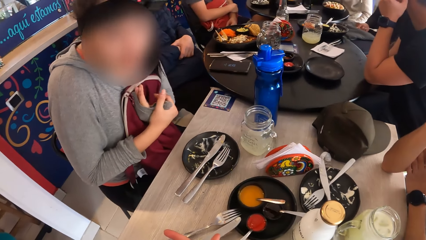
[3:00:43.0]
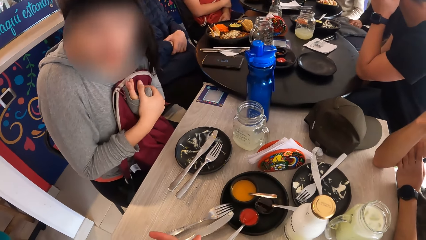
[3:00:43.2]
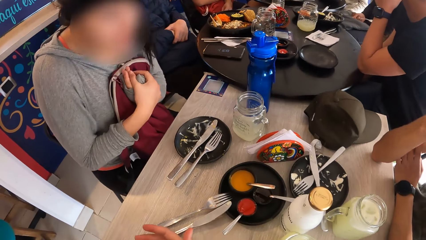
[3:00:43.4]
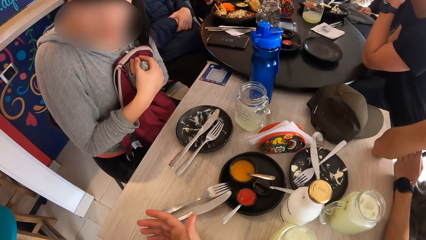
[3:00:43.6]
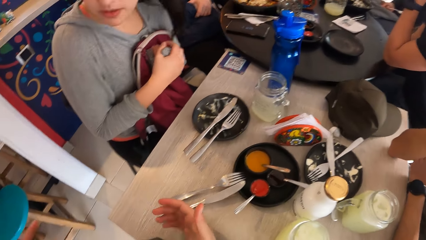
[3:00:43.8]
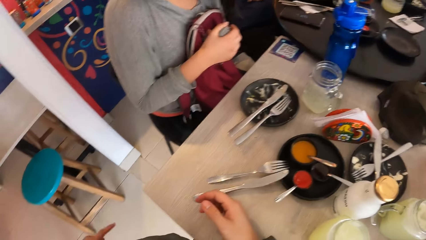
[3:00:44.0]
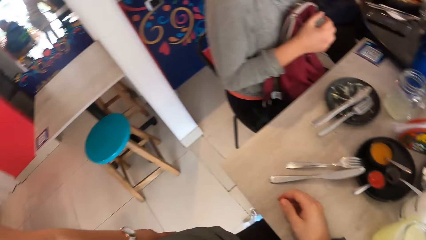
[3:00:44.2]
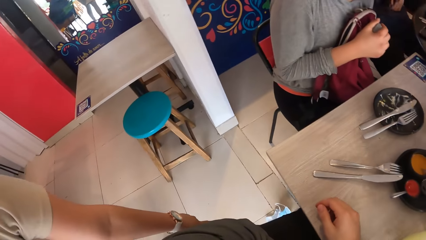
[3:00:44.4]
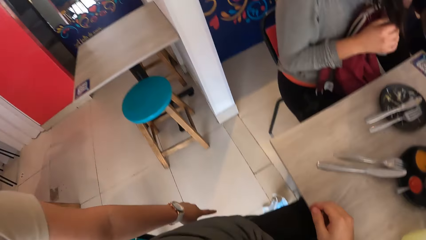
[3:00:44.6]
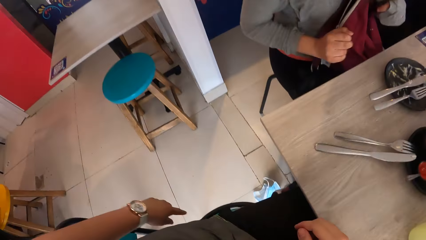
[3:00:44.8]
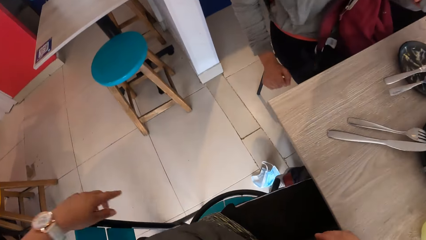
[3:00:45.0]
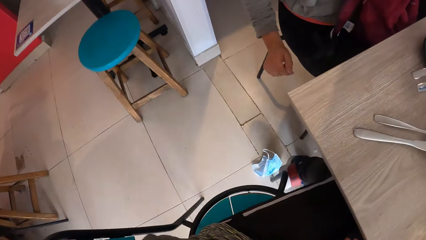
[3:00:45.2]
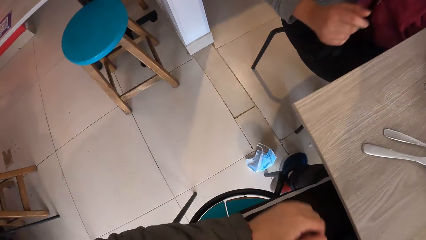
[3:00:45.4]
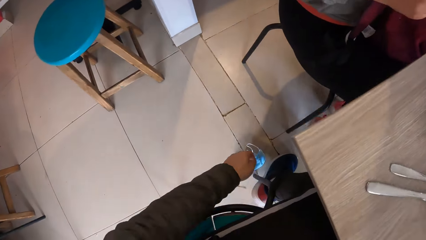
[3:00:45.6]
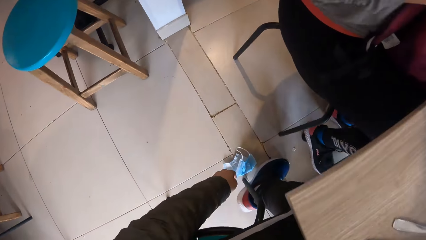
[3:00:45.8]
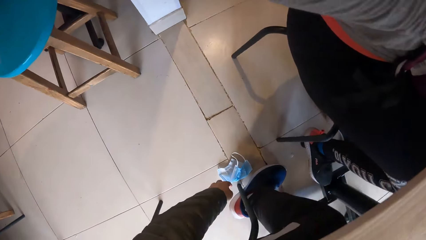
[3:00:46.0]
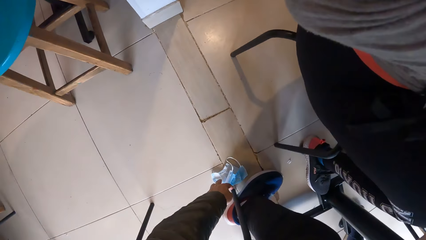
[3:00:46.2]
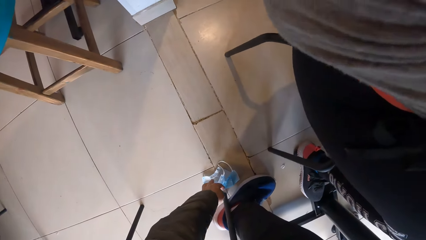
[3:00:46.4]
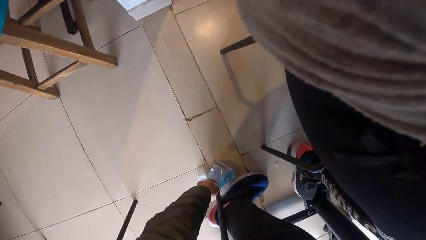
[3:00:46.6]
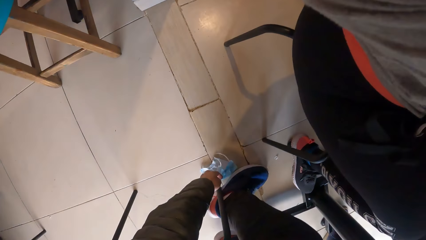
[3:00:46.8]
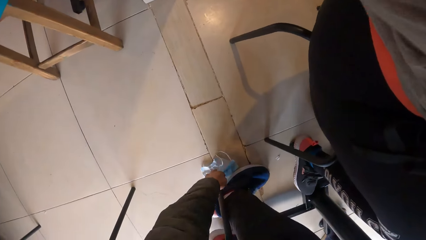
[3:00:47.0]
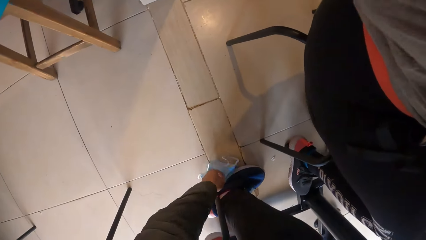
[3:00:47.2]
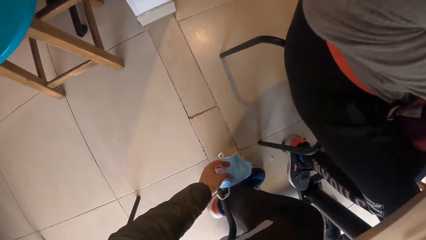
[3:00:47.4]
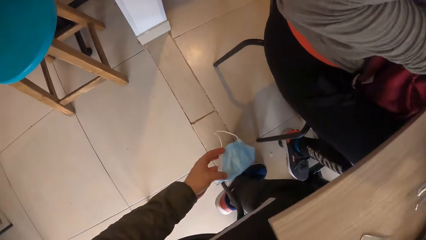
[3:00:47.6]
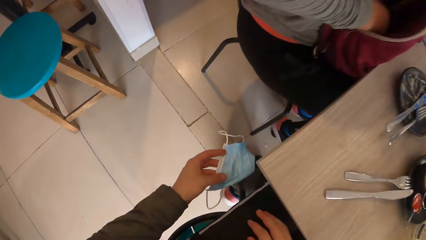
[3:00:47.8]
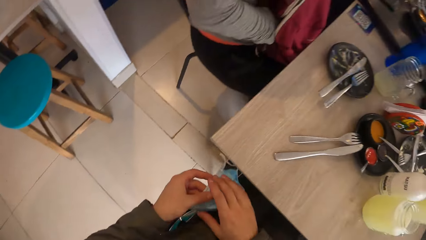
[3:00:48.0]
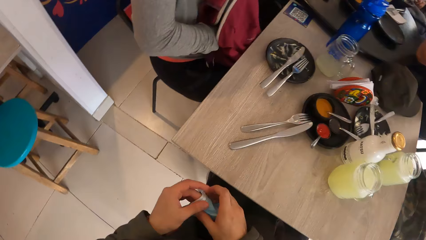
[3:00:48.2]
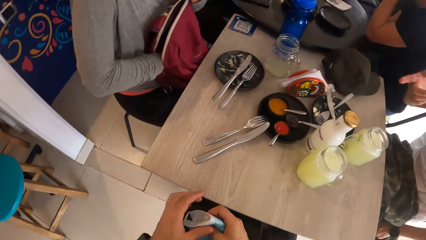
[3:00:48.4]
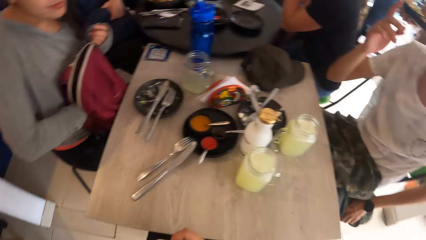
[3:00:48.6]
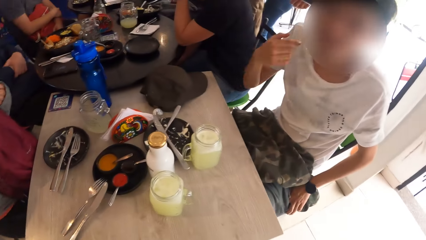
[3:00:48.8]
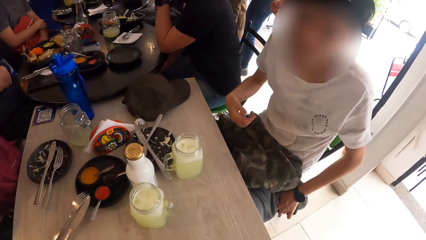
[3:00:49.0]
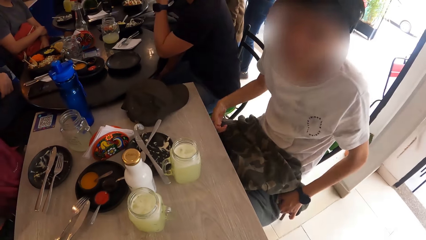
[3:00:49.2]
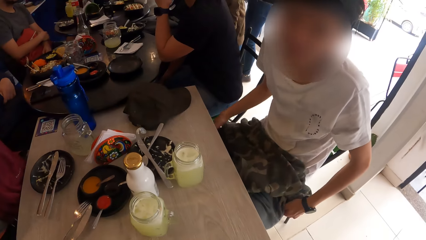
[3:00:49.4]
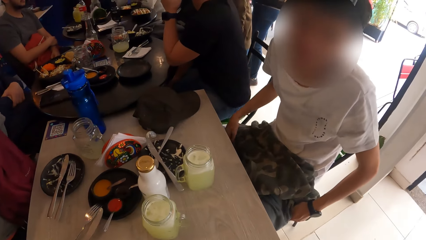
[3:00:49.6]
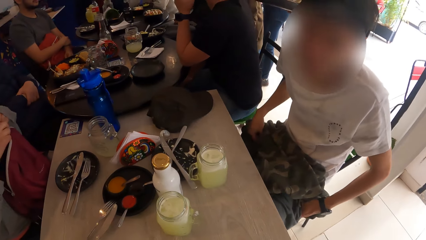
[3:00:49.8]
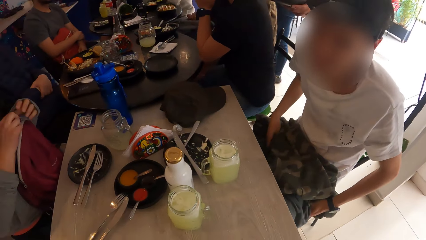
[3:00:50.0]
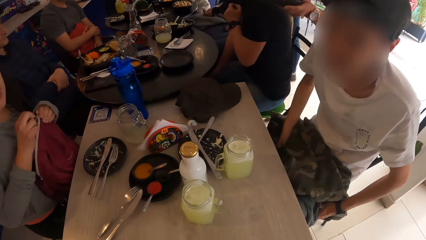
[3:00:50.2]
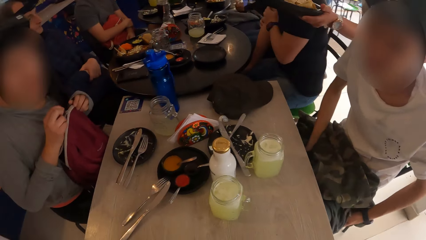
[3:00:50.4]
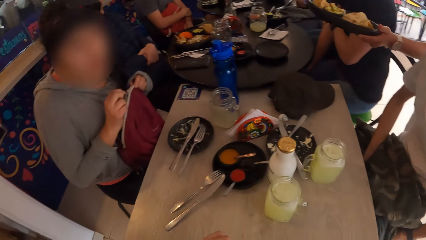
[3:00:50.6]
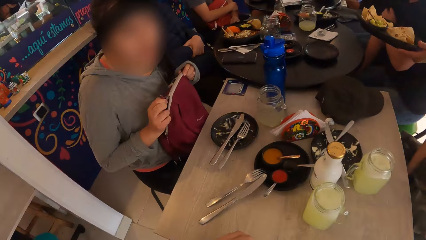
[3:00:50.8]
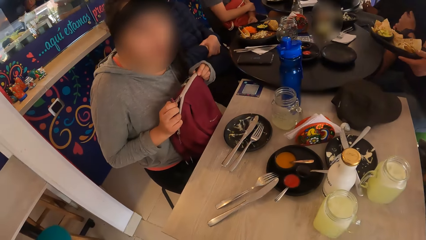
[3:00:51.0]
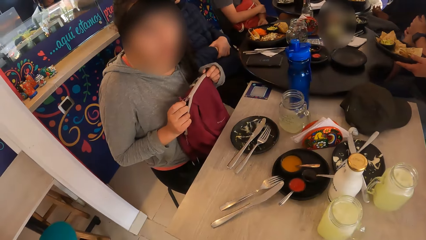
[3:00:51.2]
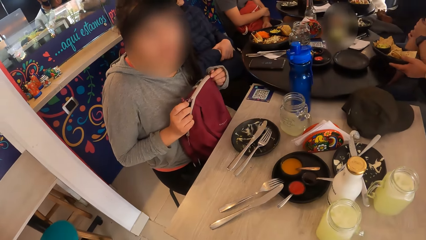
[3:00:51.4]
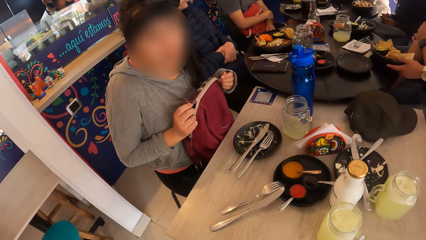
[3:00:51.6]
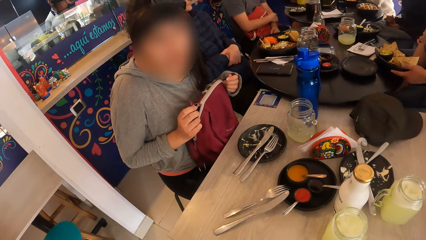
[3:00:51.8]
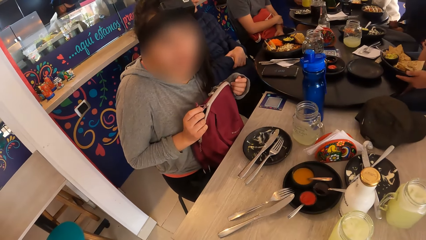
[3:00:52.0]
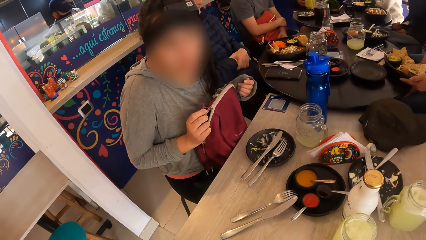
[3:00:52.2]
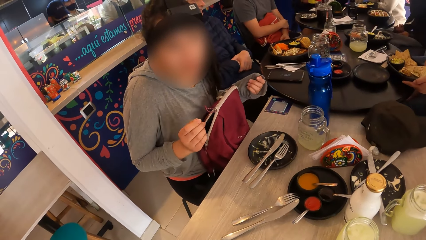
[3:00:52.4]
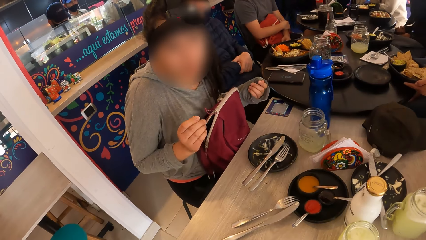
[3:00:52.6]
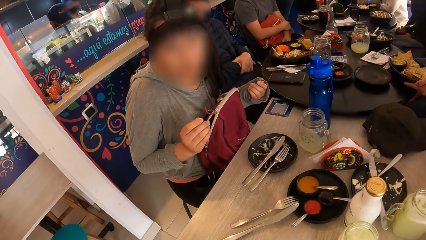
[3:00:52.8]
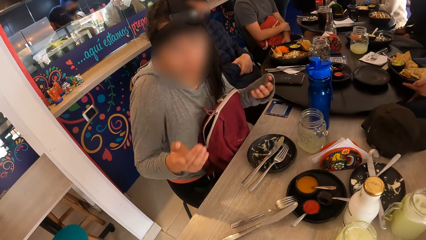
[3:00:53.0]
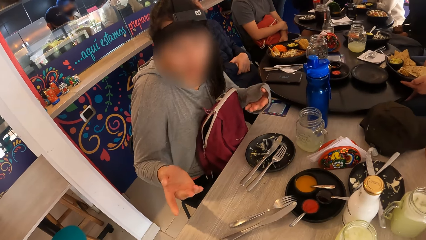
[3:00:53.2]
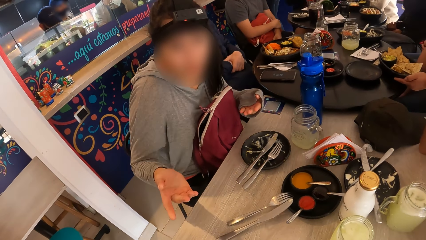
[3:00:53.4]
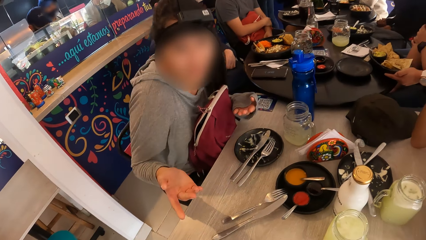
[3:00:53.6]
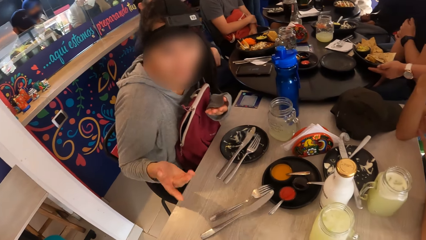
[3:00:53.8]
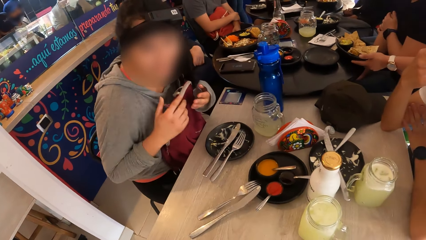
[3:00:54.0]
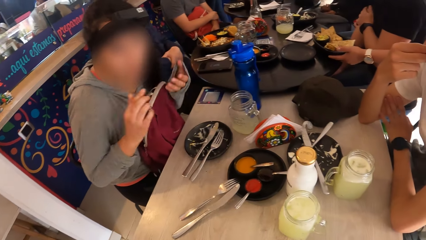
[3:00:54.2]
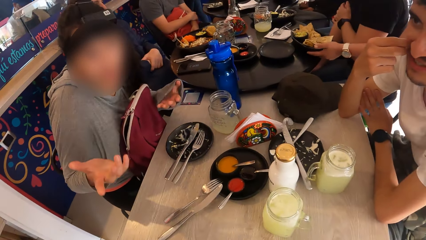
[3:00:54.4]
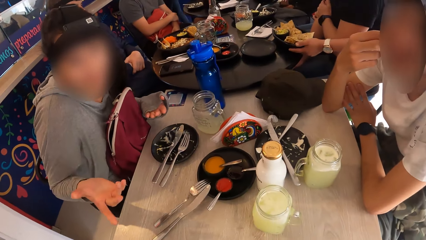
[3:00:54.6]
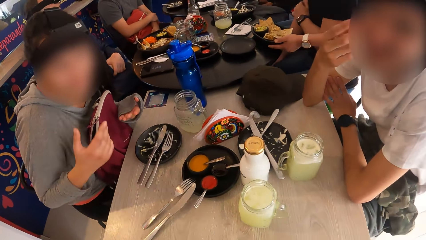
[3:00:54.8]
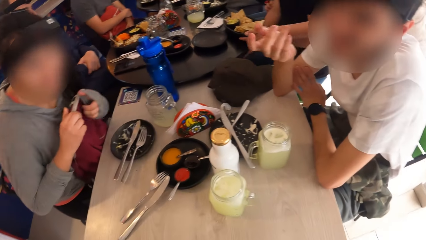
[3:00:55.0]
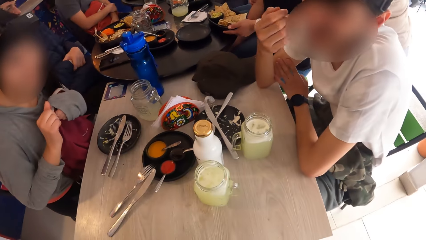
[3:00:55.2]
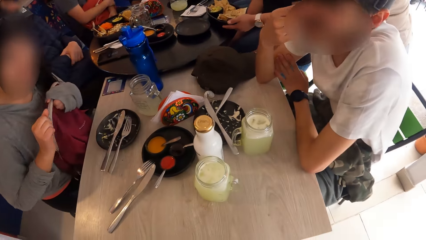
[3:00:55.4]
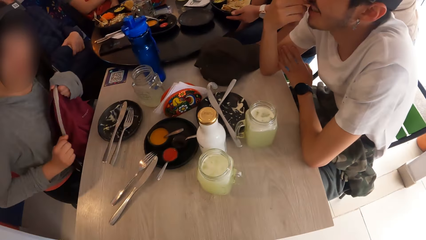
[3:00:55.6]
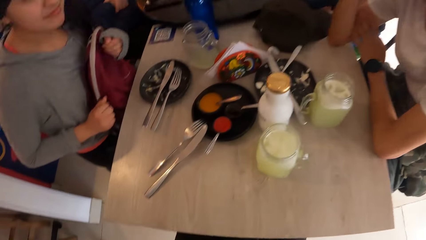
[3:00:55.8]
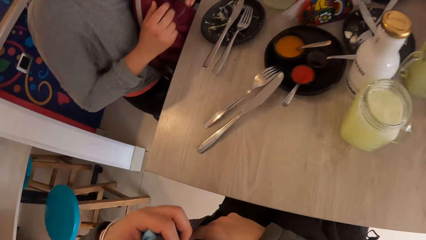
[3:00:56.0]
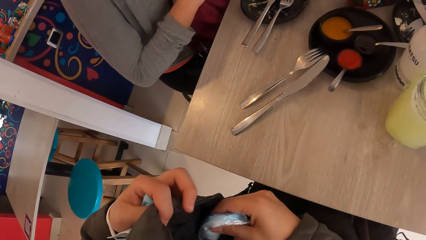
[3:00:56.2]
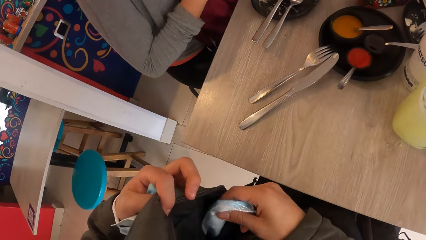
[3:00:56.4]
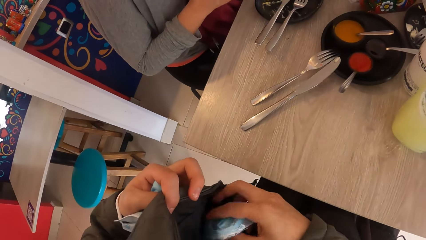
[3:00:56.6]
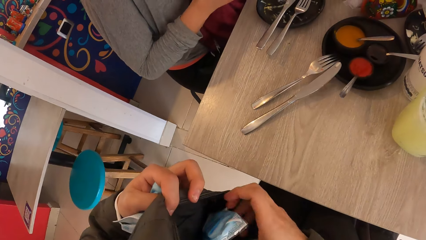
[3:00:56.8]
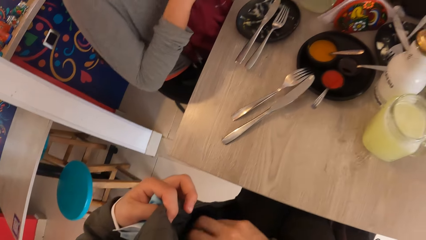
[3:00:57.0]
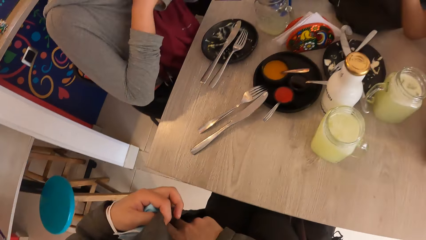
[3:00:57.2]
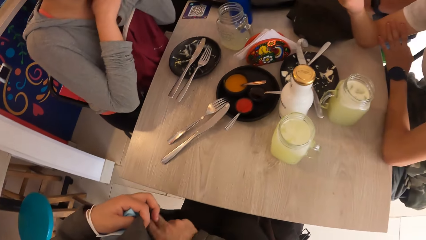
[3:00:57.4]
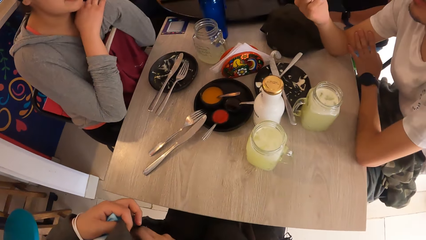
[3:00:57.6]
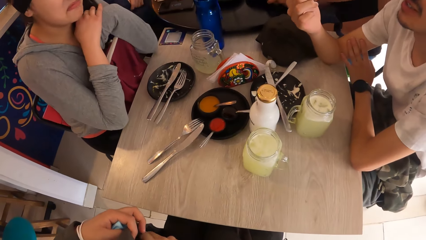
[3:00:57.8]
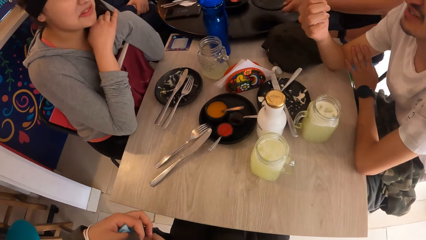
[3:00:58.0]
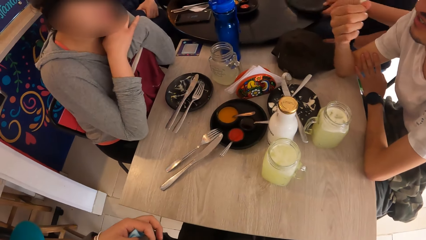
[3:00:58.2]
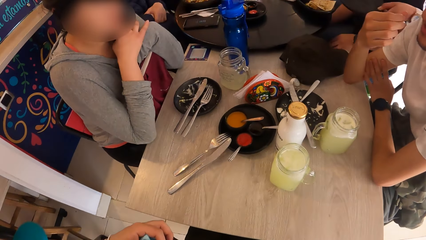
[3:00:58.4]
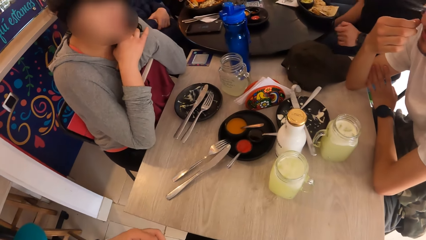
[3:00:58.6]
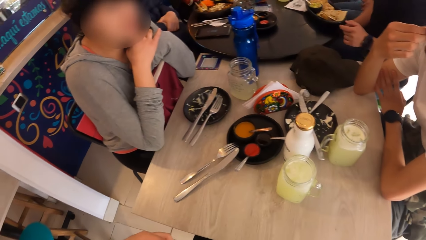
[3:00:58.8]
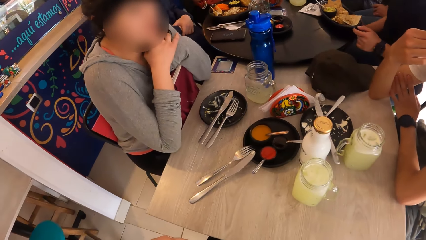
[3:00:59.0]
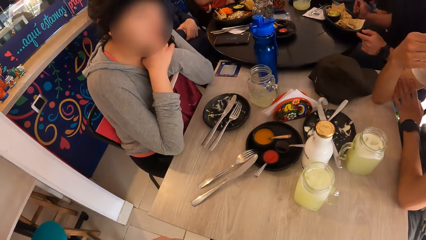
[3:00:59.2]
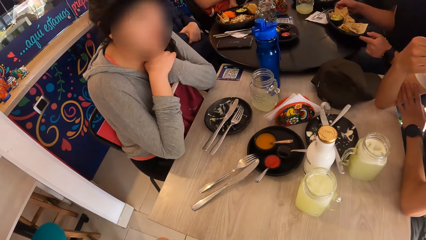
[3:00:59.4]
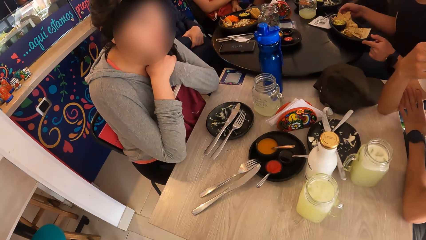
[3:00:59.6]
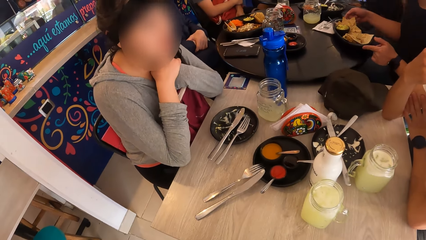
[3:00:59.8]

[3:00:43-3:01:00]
A waiter points the camera wearer to a nose mask on the floor with her left hand. The camera wearer picks up the nose mask on the floor with his left hand. He folds the nose mask with his hands. A person converses with the camera wearer. The waiter drops a plate of taco on the table with her left hand. Another person zips a bag and converses with the camera wearer. The second person sways hands. The first person sways a hand. The camera wearer puts the nose mask into his jacket pocket with his right hand. The second person converses with the first person.
